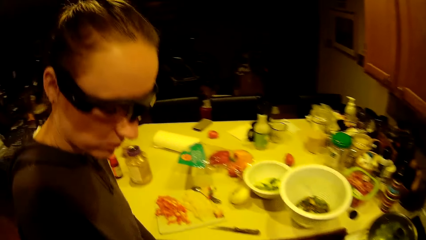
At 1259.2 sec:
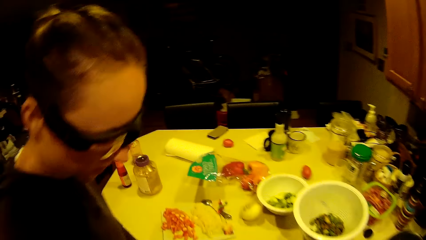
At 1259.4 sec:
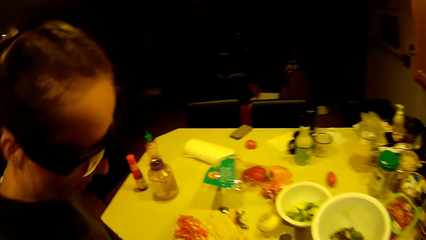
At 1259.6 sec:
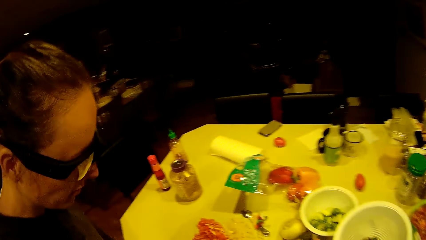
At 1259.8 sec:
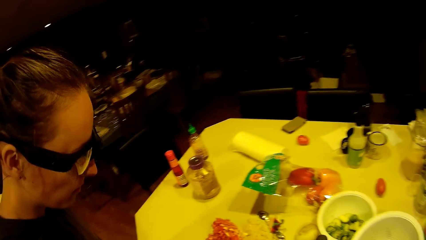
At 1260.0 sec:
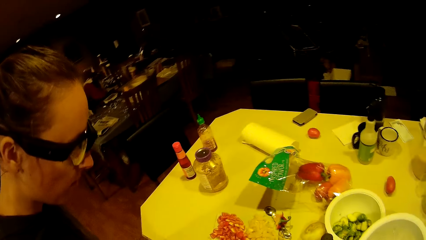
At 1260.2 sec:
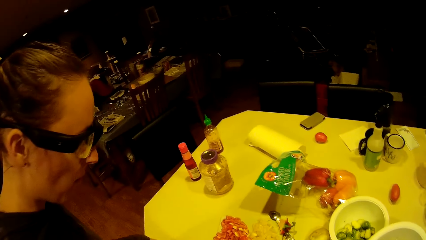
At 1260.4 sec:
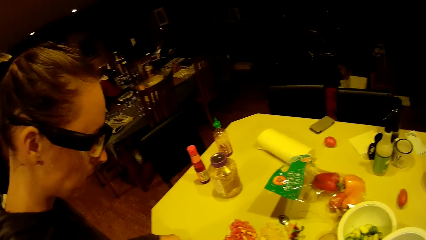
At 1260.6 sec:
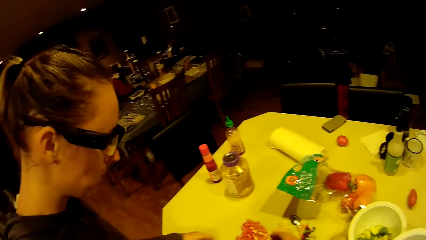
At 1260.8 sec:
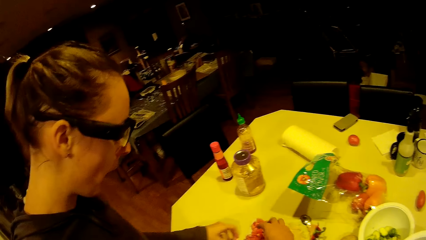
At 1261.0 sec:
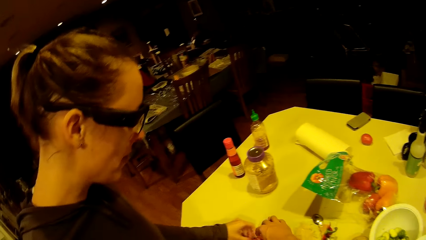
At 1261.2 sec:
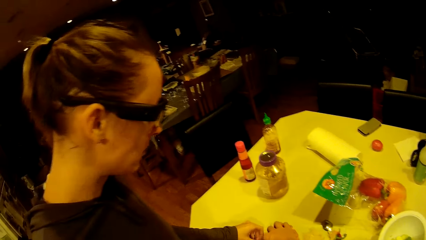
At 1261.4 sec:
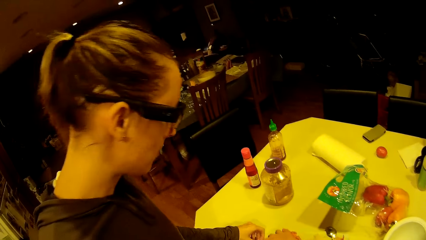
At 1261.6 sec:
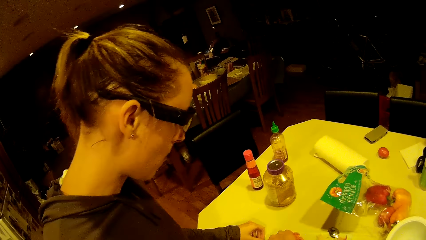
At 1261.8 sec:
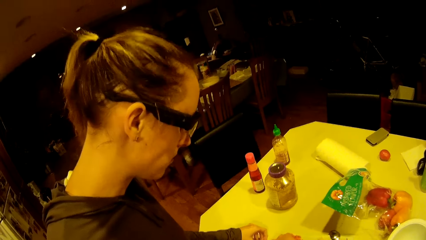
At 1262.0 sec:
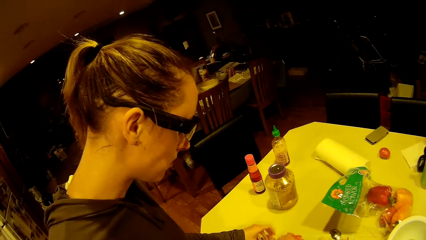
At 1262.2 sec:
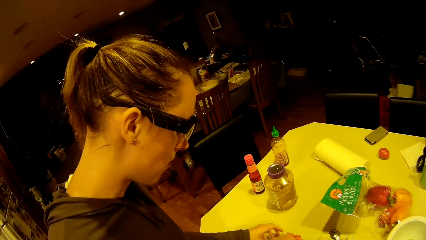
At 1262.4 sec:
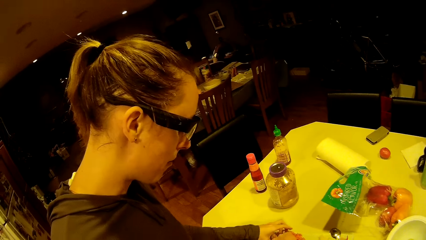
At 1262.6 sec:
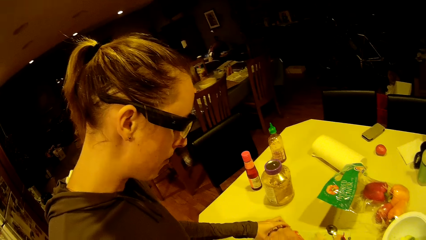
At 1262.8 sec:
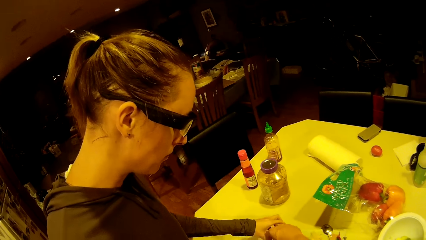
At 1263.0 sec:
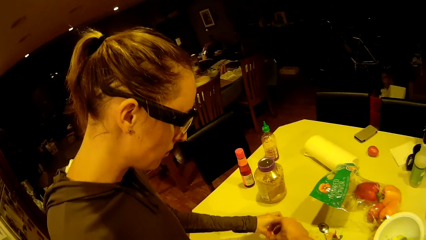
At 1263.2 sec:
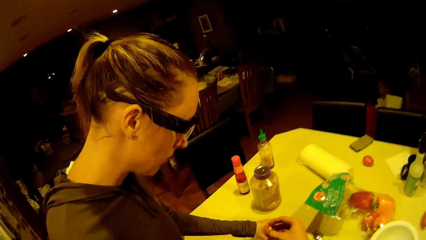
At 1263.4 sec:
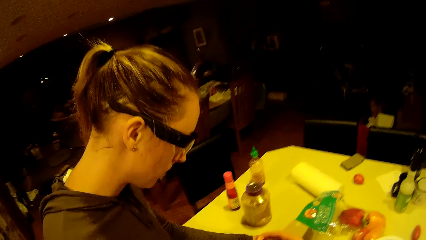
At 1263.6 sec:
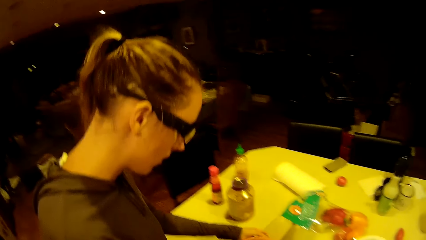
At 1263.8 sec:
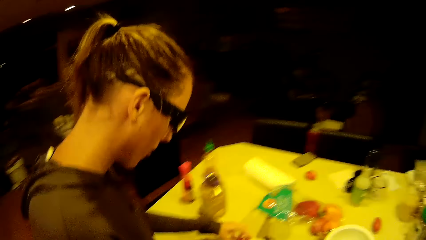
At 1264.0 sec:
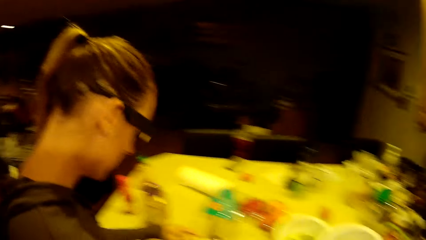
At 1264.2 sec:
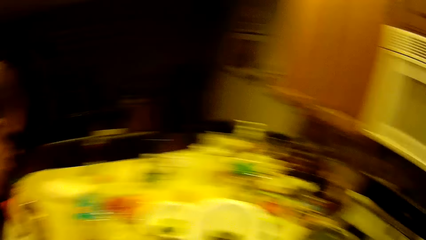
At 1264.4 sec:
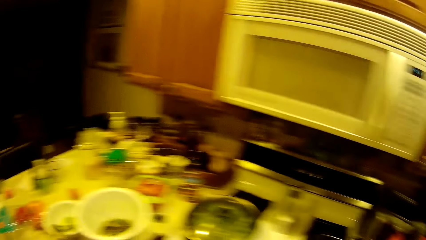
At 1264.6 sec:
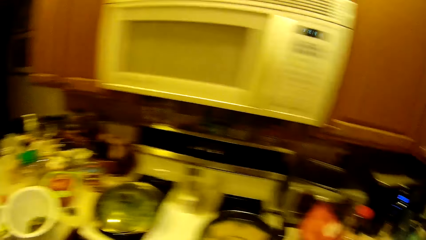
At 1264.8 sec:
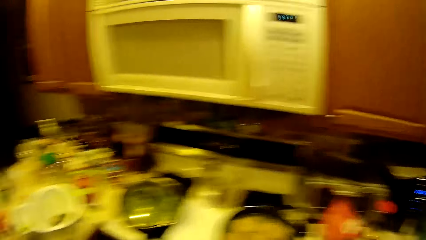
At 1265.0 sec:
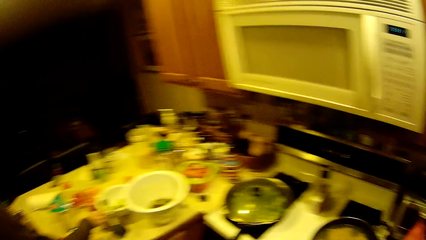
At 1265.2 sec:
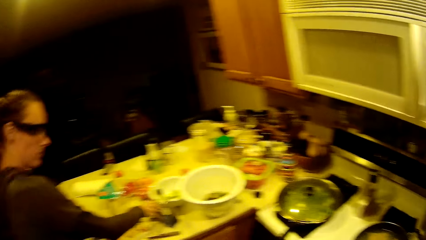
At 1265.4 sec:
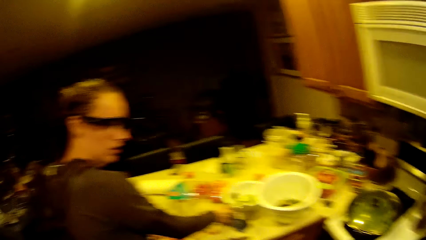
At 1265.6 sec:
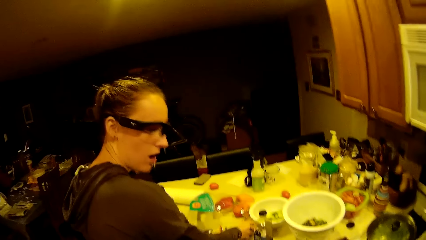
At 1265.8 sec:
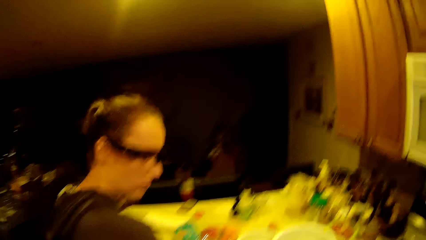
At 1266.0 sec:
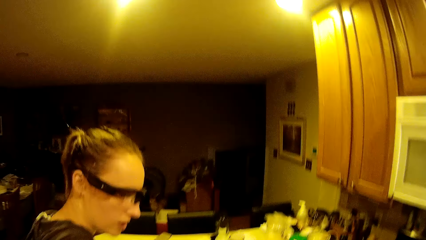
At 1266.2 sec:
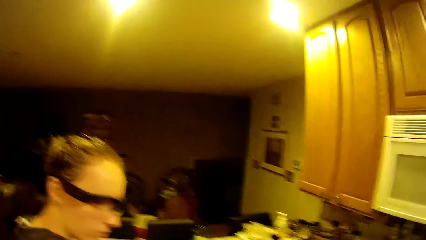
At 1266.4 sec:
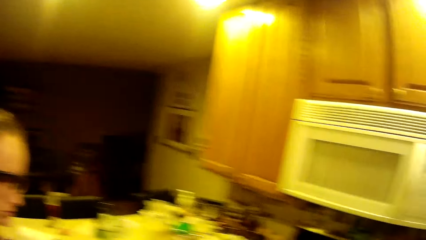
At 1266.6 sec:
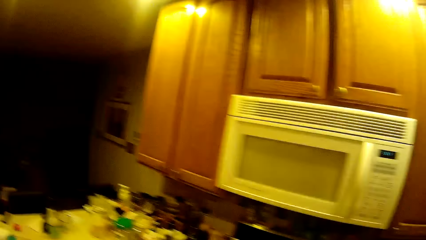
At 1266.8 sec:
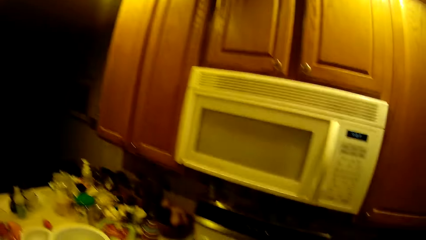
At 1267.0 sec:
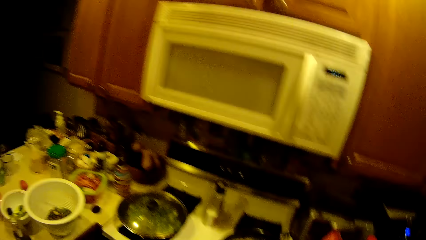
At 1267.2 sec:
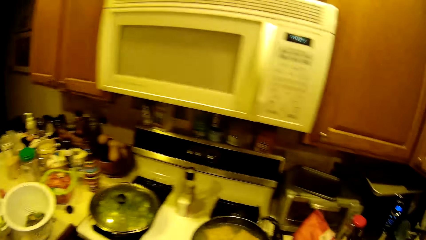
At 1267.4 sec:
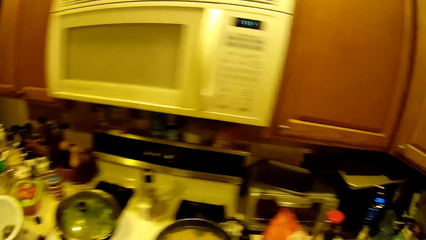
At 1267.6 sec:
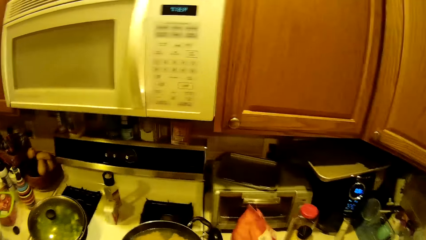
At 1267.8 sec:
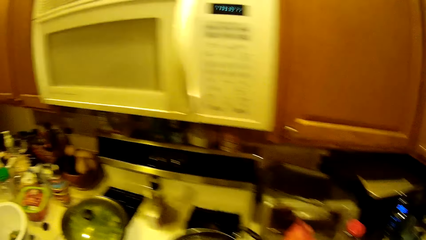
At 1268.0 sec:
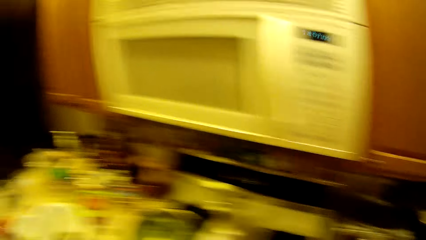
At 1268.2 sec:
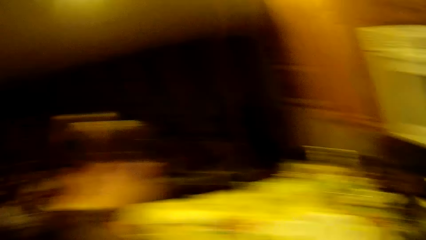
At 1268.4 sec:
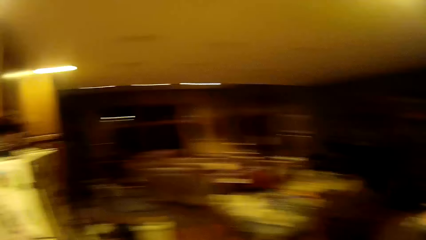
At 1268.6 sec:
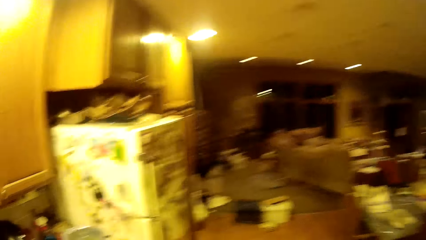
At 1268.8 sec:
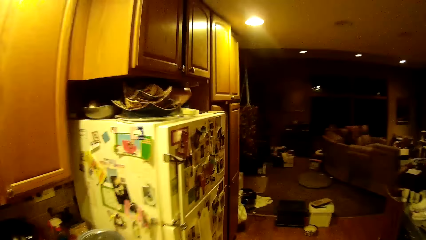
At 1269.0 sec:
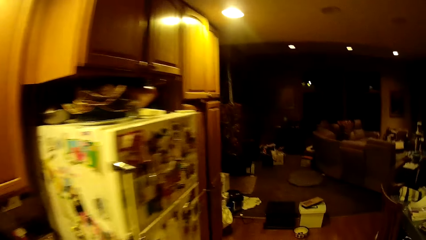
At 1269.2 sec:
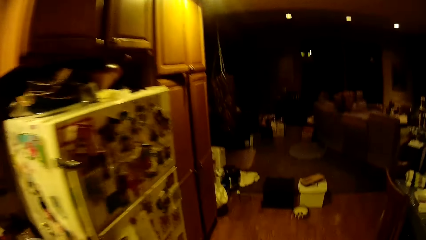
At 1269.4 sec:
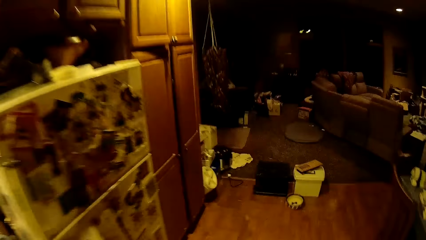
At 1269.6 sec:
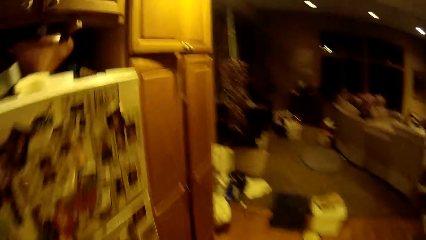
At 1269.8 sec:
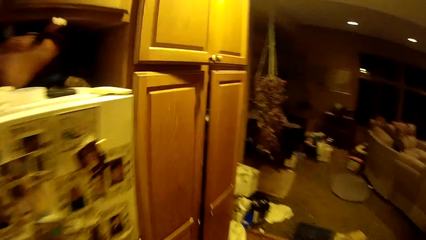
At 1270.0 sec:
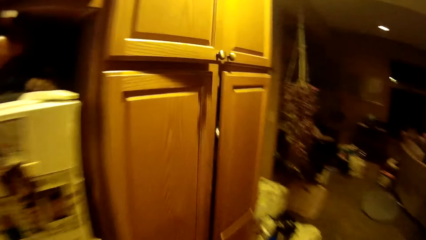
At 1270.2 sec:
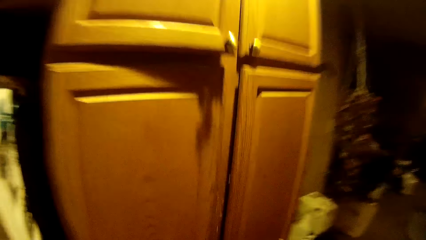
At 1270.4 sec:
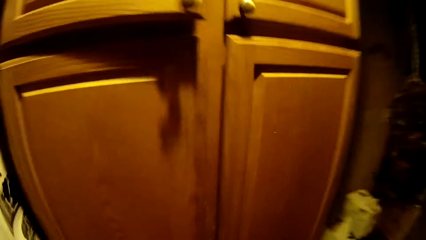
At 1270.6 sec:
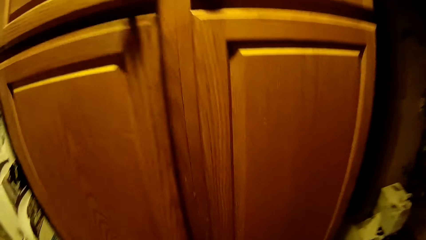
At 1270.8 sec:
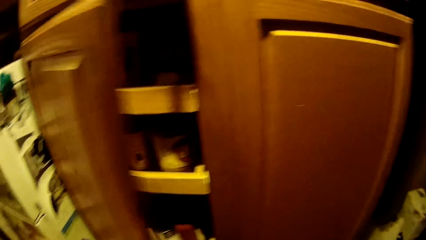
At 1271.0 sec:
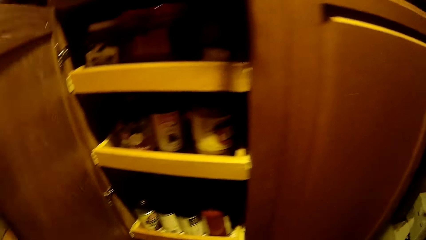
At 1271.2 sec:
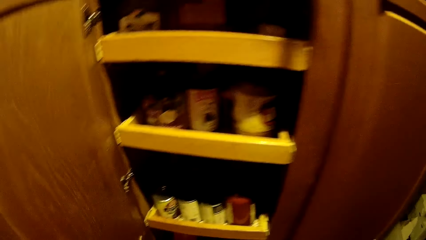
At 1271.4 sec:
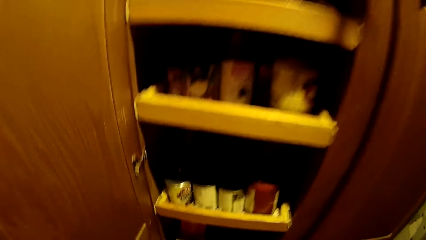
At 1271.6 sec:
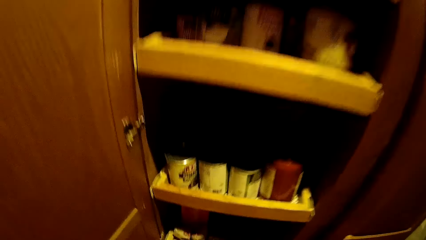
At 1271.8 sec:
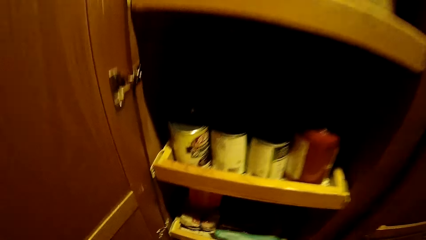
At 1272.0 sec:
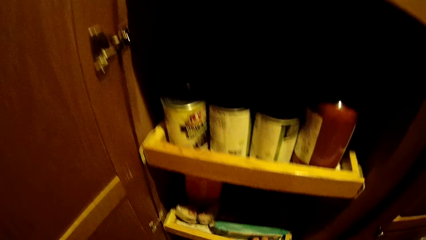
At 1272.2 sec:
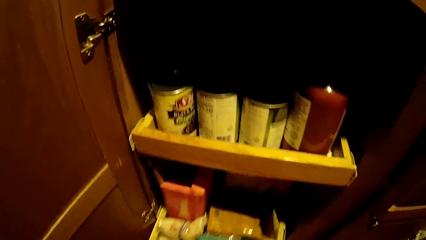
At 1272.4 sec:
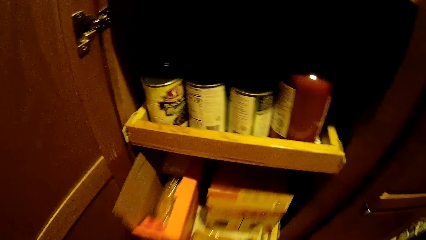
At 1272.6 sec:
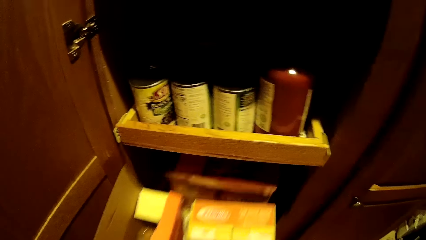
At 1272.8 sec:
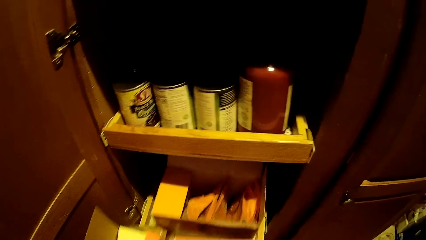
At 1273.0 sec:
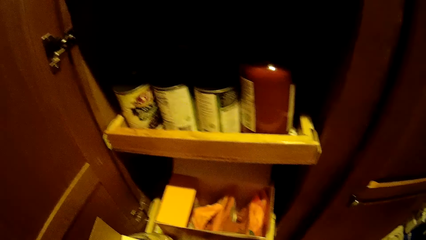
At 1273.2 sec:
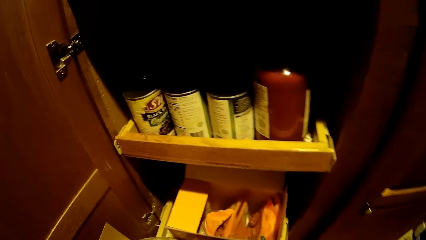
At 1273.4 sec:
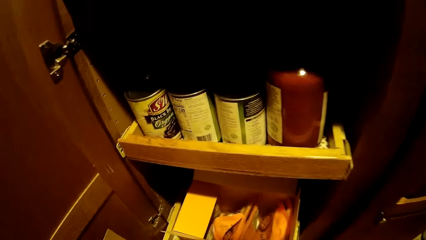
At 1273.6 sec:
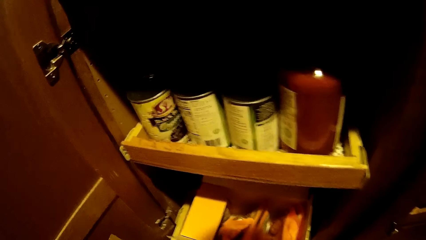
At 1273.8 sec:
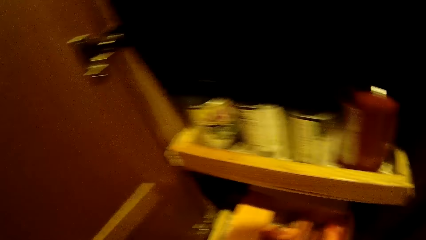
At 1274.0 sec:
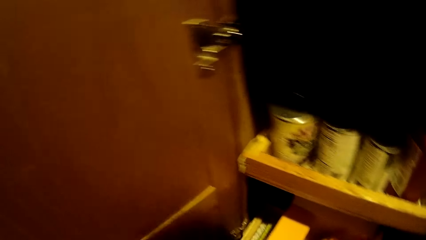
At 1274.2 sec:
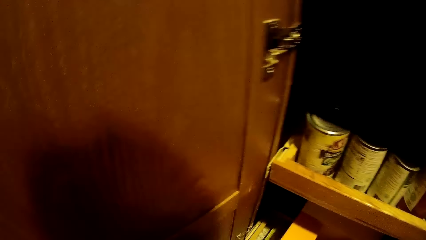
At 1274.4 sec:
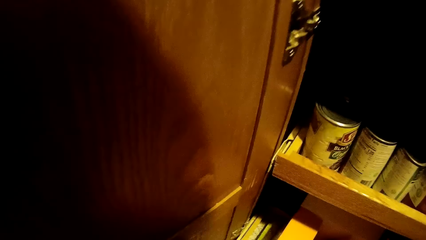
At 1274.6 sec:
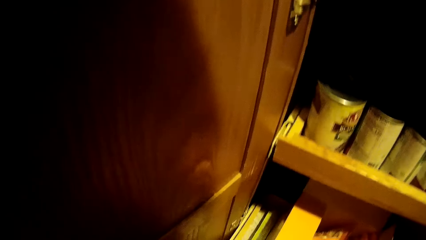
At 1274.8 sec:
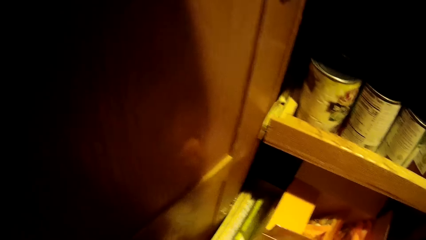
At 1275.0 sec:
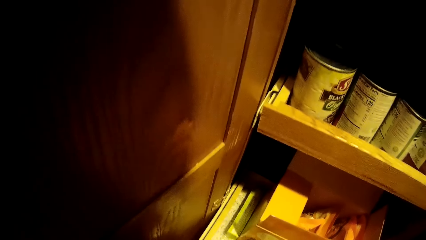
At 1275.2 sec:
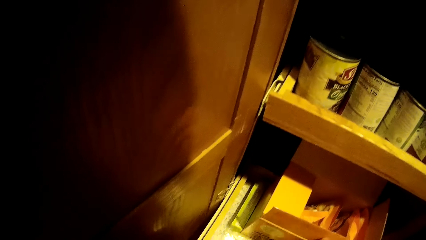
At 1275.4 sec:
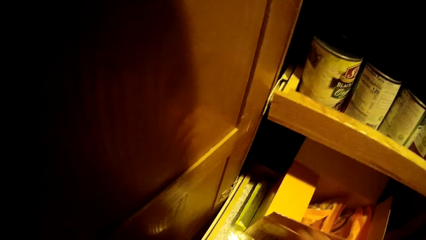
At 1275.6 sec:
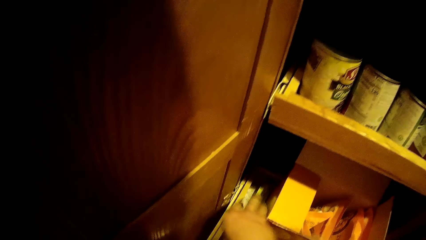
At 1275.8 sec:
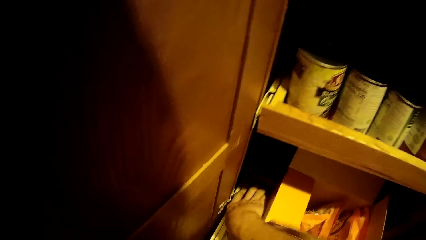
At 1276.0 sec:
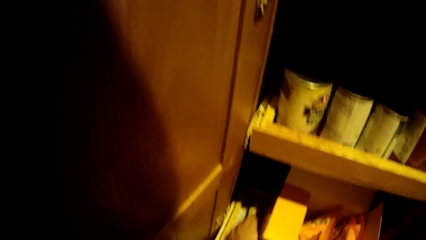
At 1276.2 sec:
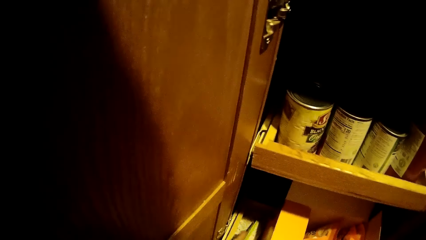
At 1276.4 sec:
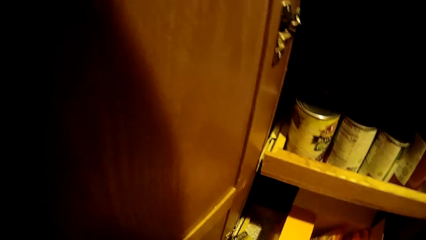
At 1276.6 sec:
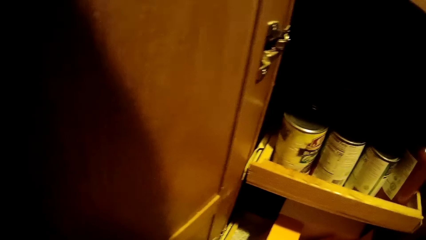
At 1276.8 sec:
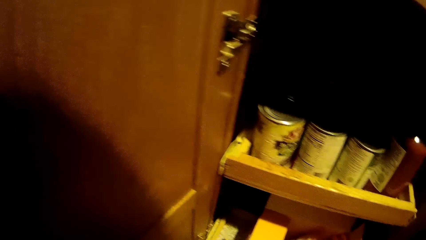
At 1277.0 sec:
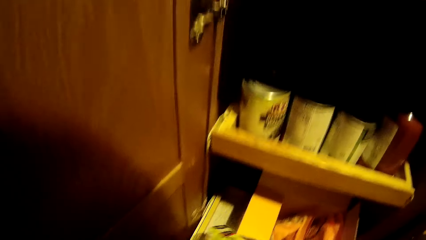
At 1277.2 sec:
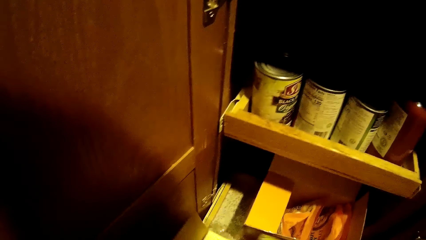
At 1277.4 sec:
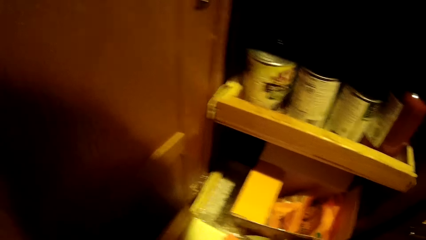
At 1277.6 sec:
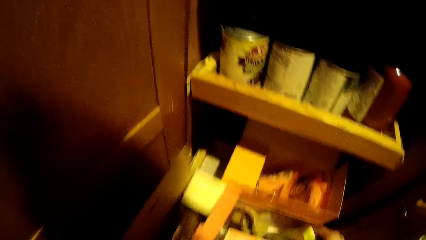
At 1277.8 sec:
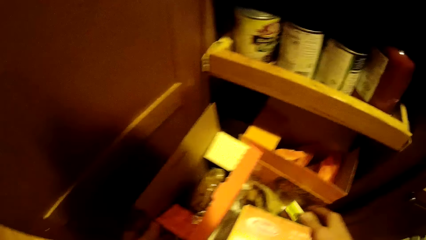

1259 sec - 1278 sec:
The camera wearer picks up ingredients. A woman takes a green bean from a plastic bowl with her right hand. The camera wearer opens a kitchen cabinet with the left hand. They pull a carton or shelf from the cabinet. They search the carton.
